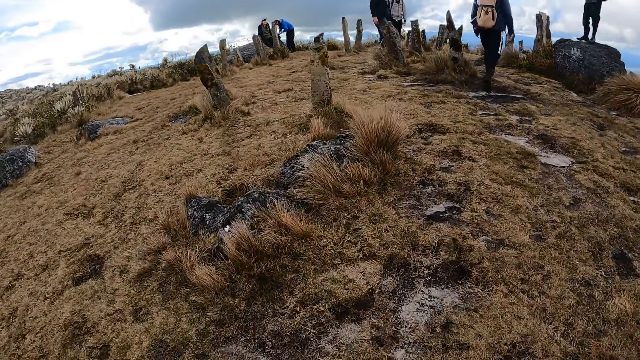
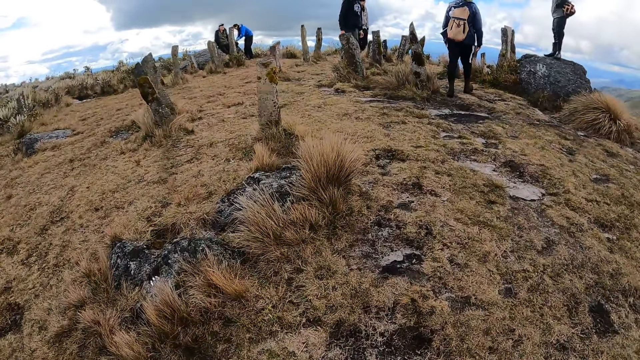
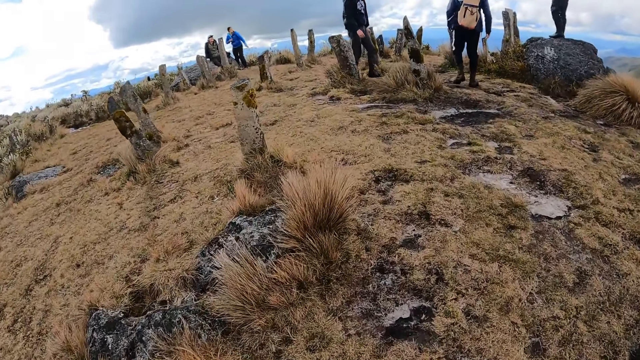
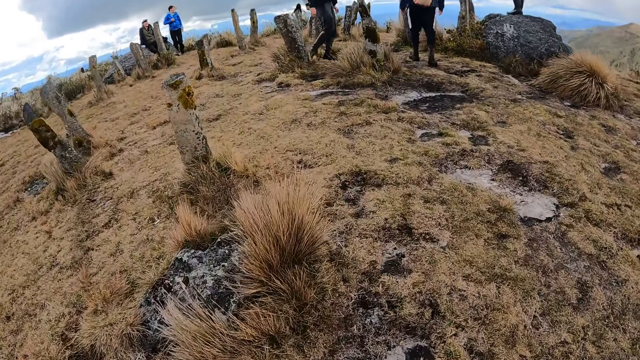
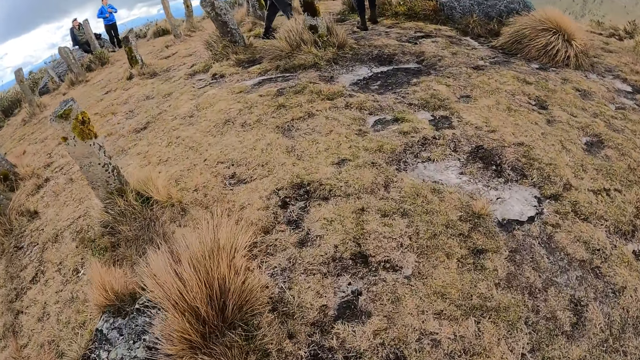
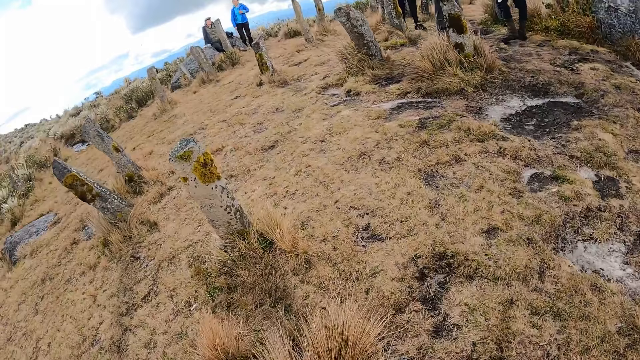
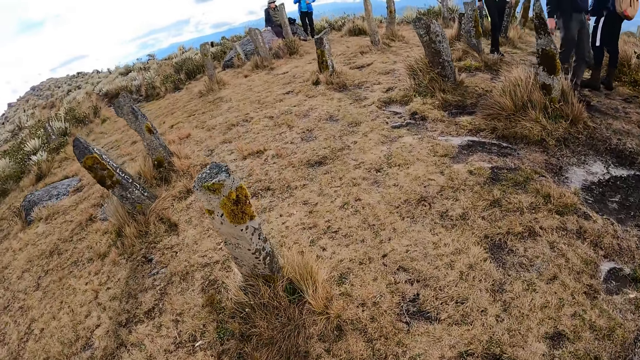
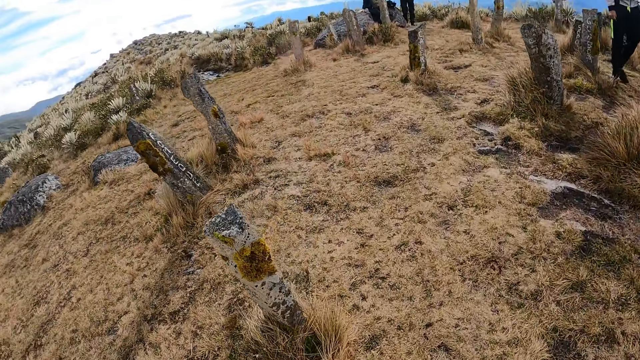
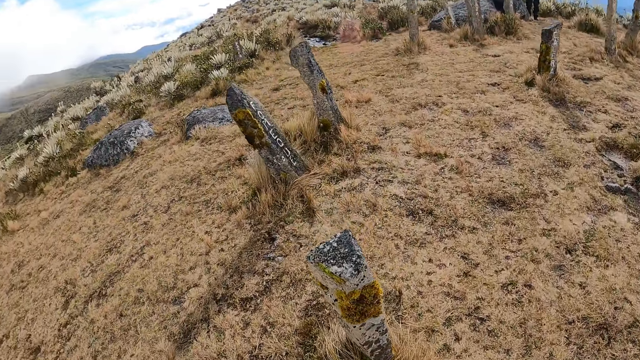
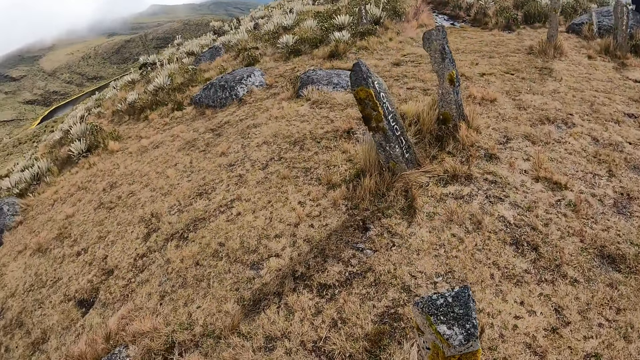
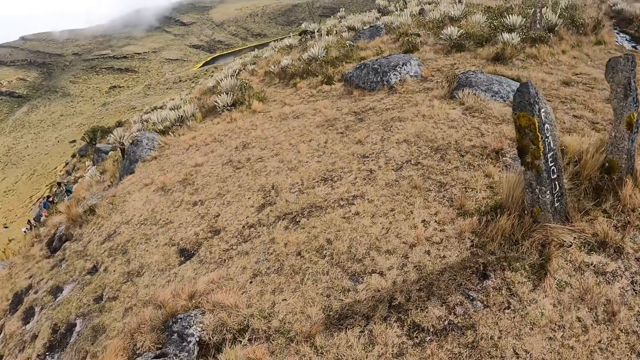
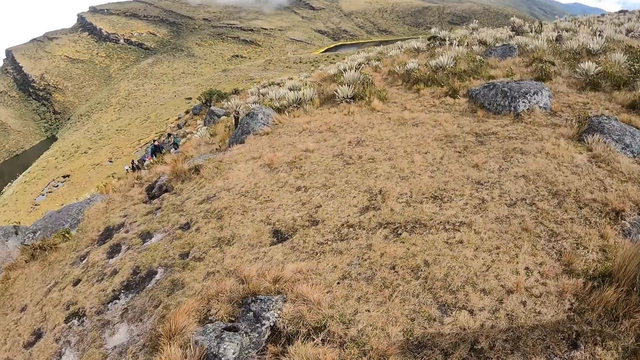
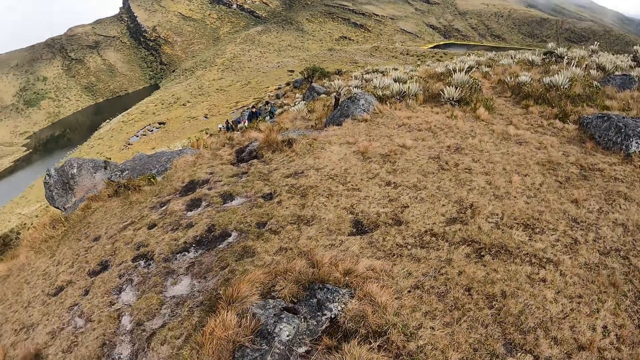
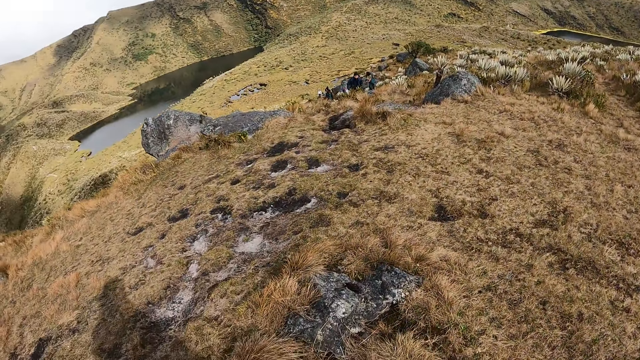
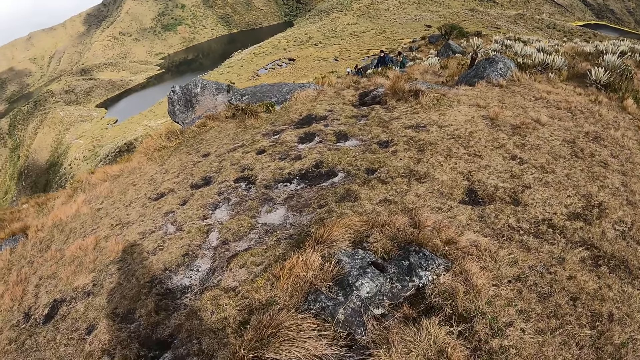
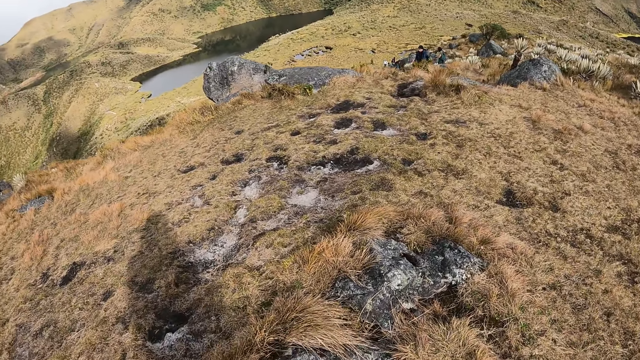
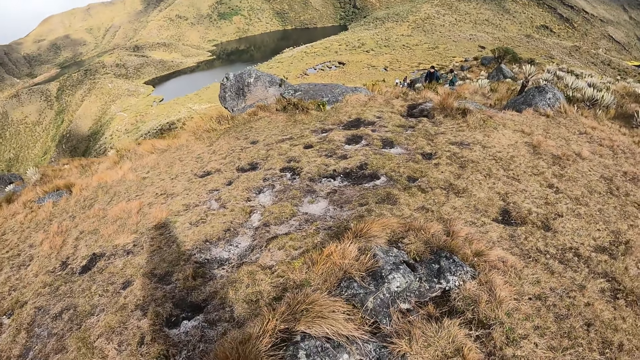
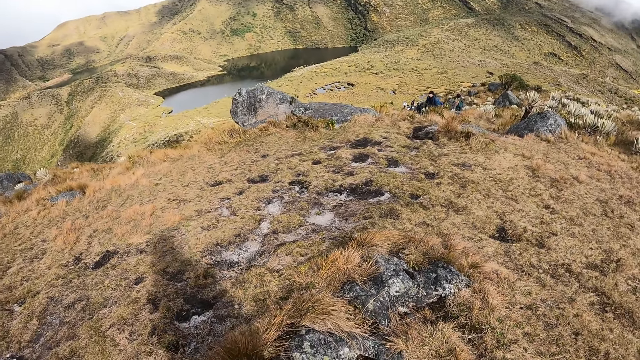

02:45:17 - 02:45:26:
The camera wearer walks. They look around.

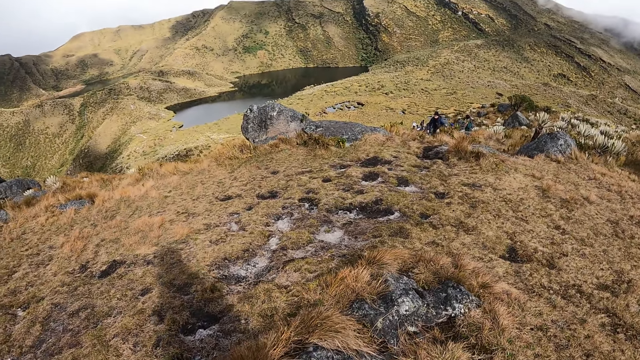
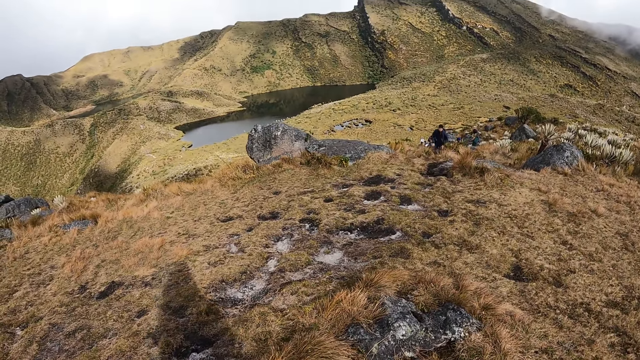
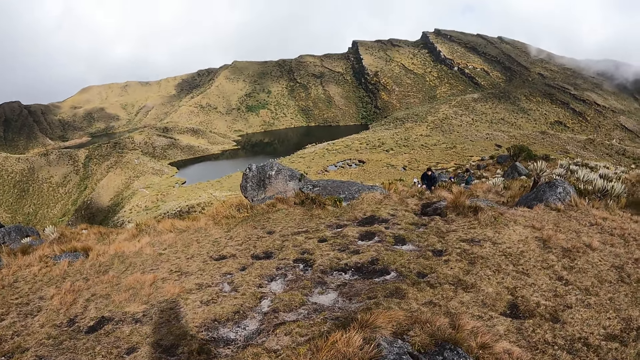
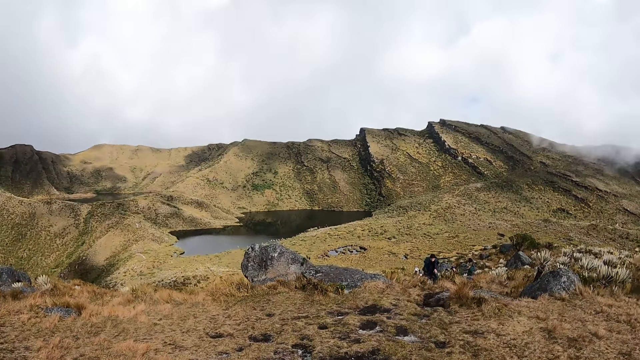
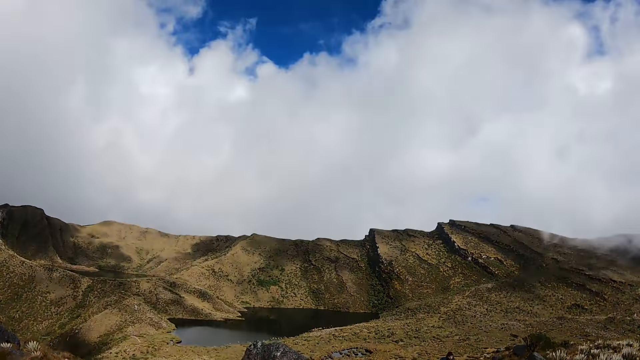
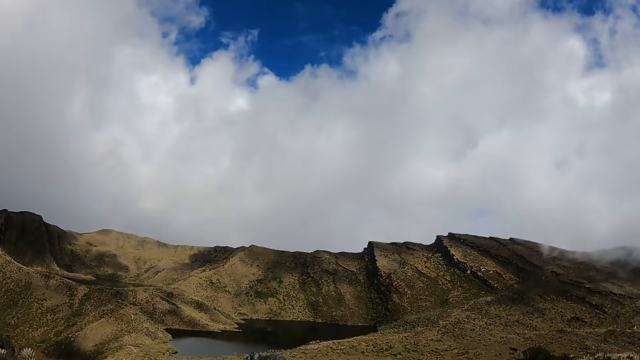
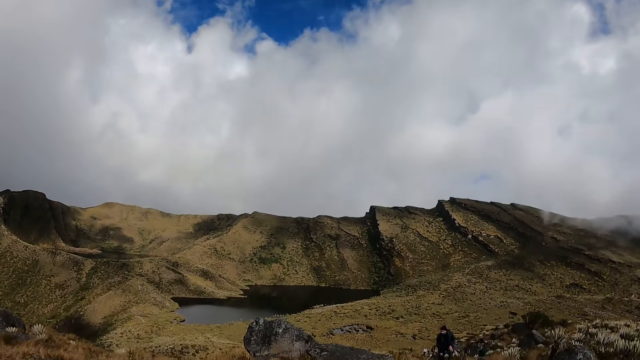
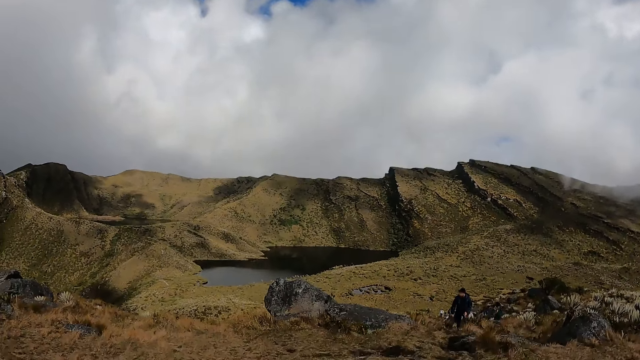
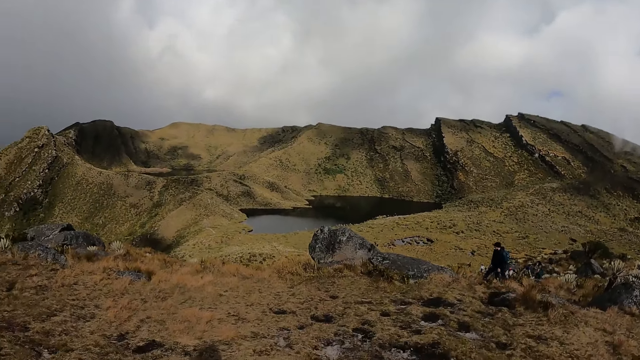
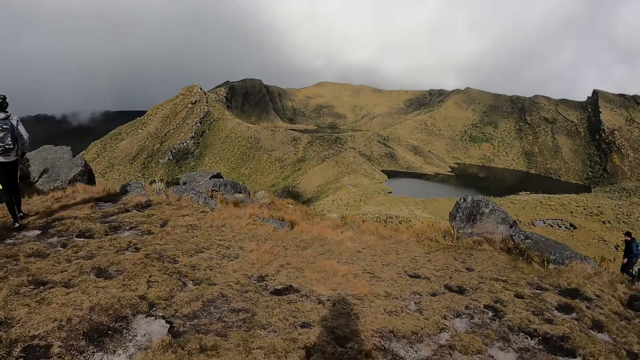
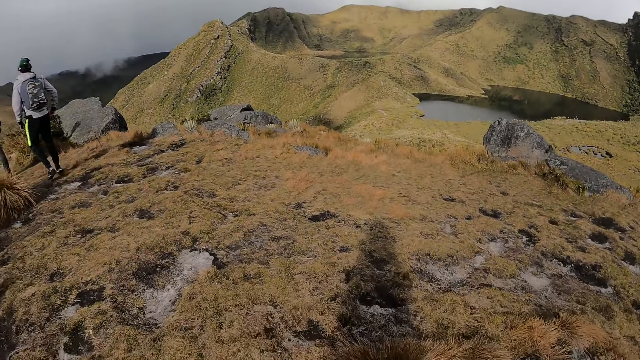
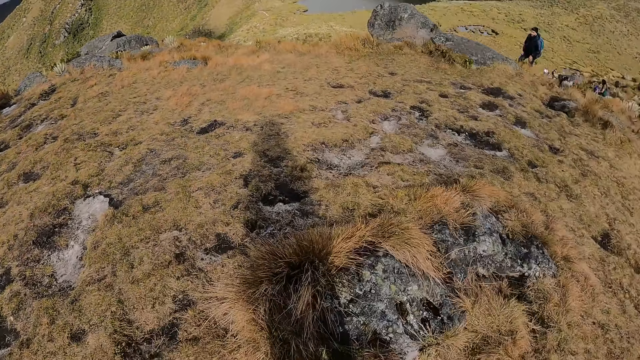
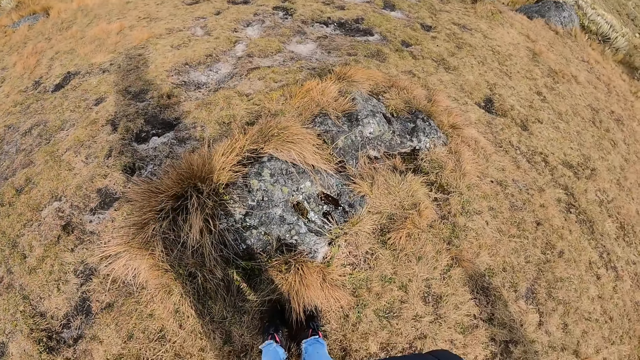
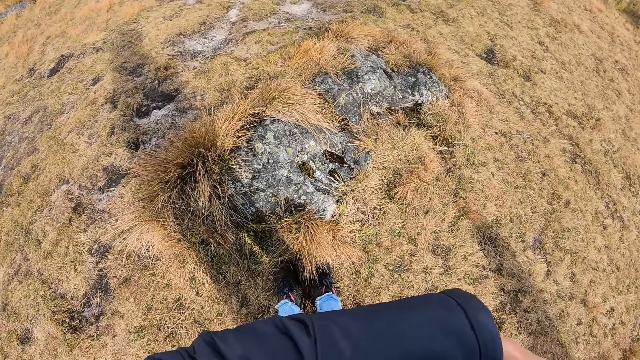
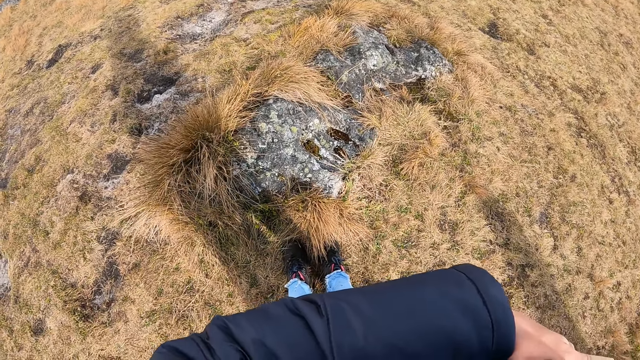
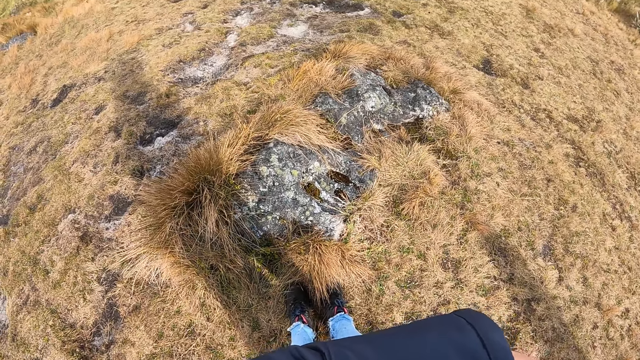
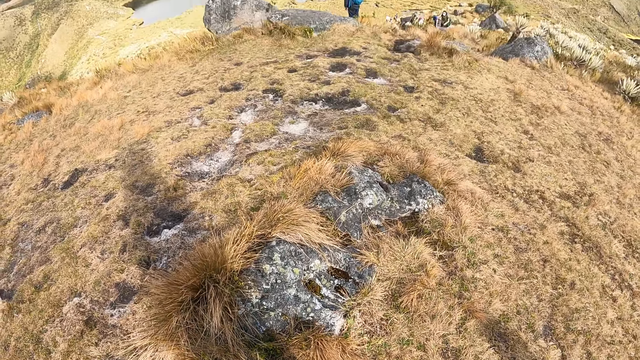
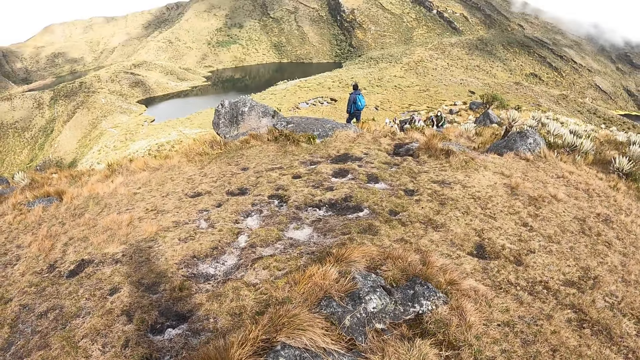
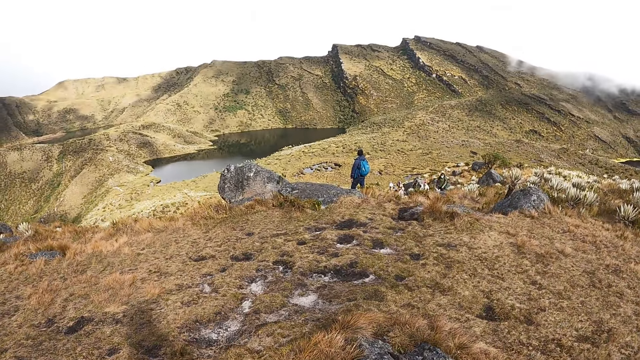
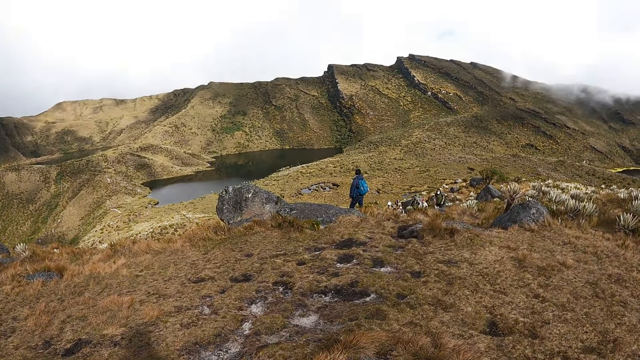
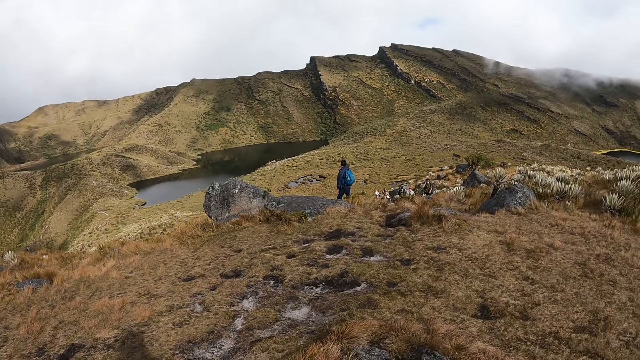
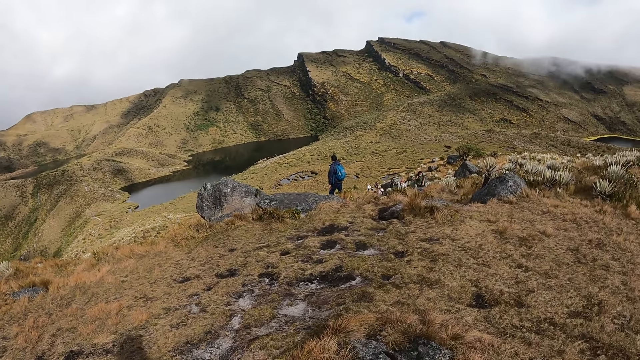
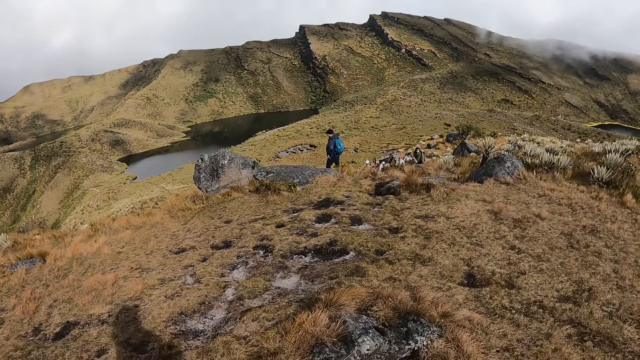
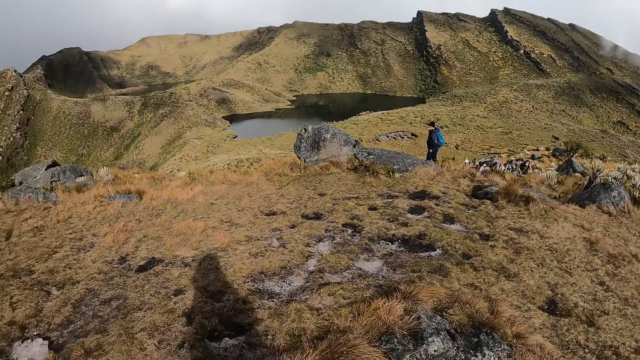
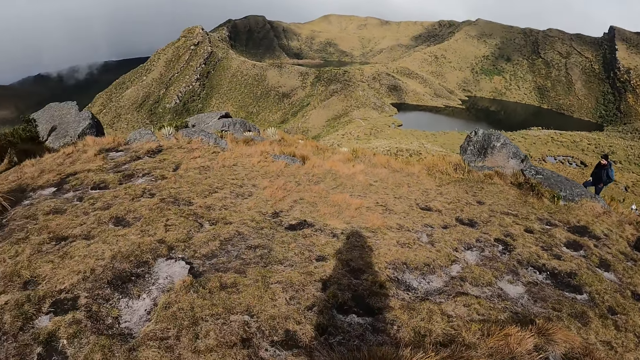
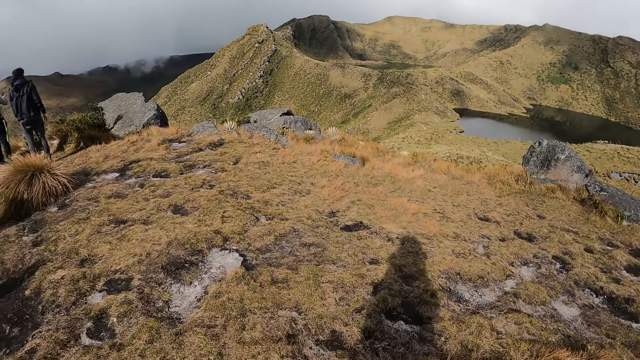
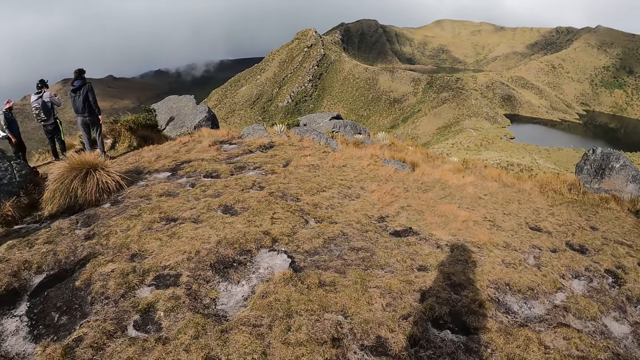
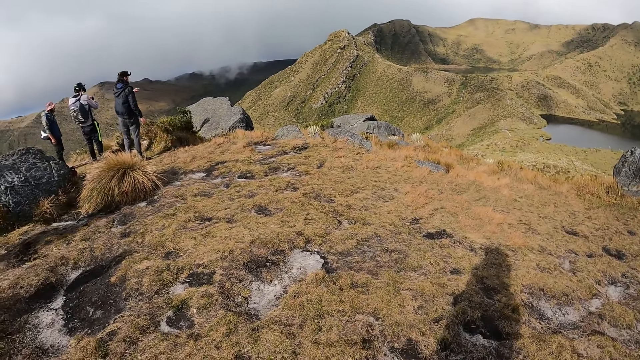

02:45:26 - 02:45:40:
A man climbs up the hill. Another man walks on the hill. The first man climbs up the hill. The other man operates a phone with both hands.
